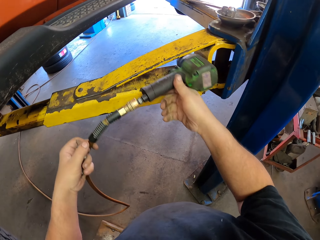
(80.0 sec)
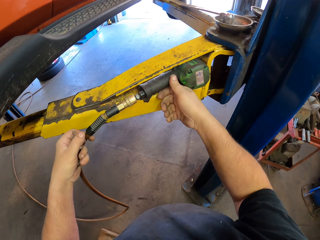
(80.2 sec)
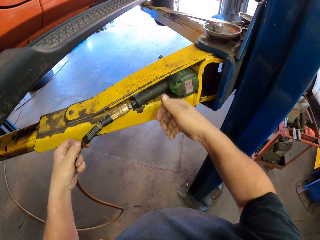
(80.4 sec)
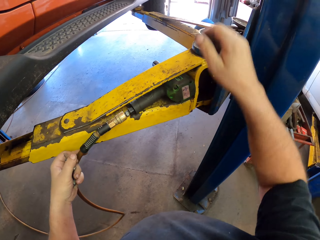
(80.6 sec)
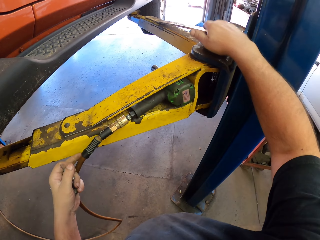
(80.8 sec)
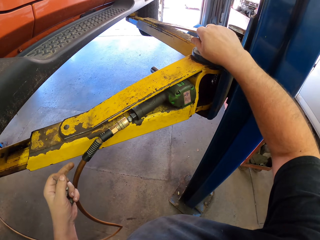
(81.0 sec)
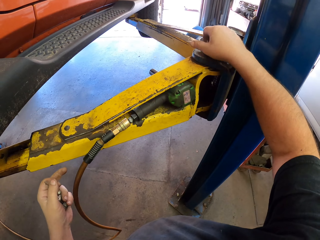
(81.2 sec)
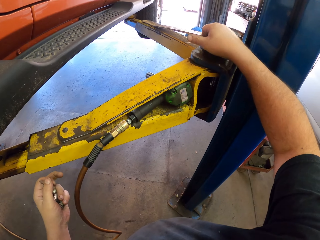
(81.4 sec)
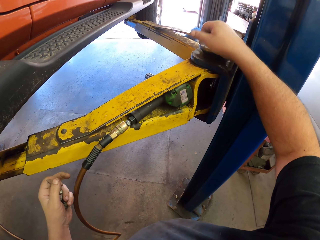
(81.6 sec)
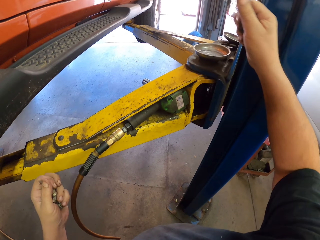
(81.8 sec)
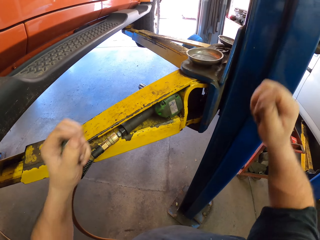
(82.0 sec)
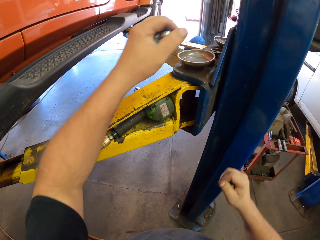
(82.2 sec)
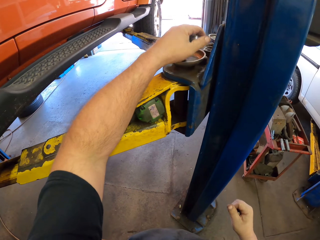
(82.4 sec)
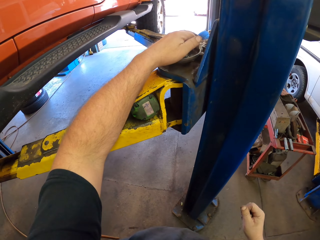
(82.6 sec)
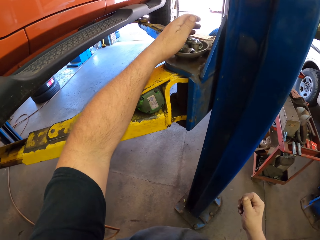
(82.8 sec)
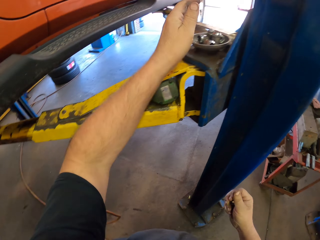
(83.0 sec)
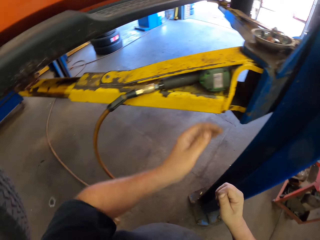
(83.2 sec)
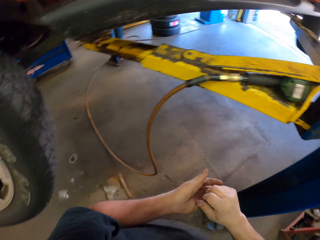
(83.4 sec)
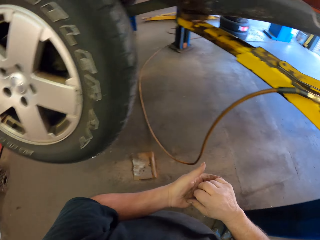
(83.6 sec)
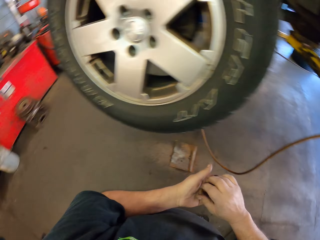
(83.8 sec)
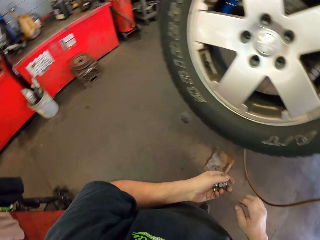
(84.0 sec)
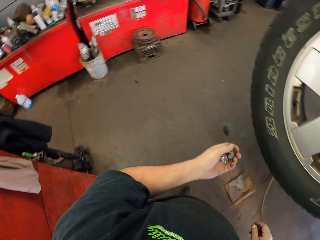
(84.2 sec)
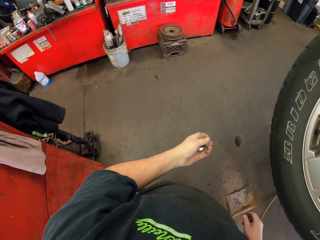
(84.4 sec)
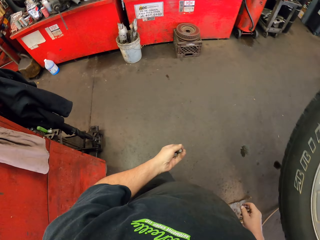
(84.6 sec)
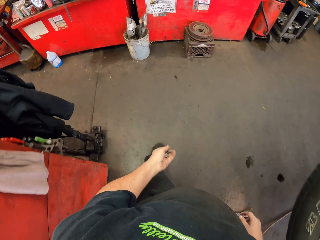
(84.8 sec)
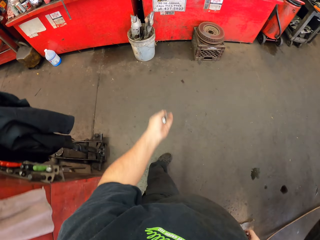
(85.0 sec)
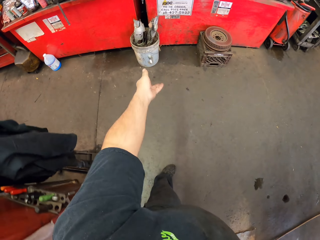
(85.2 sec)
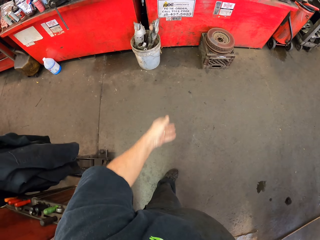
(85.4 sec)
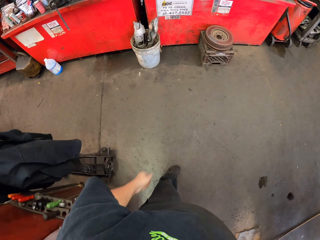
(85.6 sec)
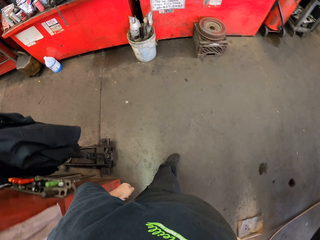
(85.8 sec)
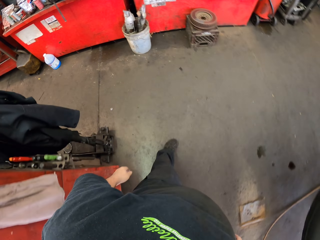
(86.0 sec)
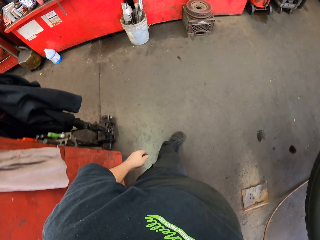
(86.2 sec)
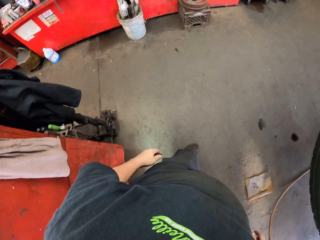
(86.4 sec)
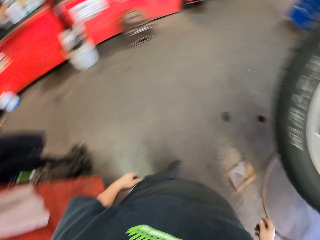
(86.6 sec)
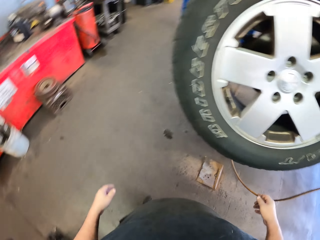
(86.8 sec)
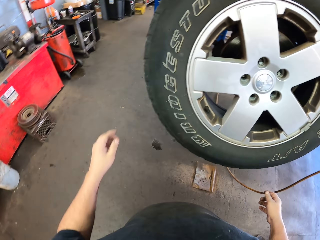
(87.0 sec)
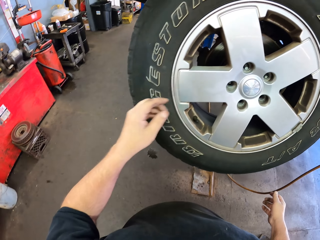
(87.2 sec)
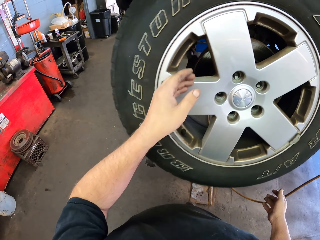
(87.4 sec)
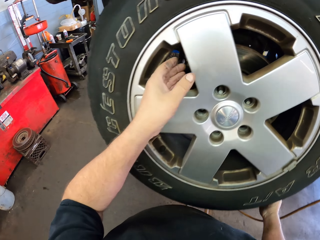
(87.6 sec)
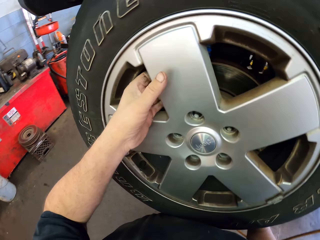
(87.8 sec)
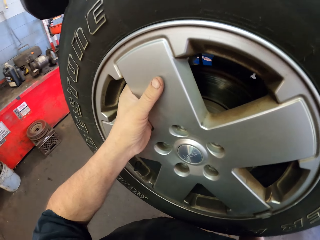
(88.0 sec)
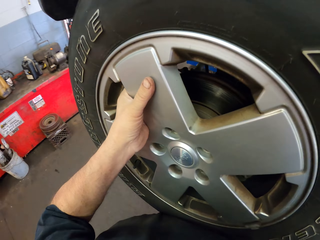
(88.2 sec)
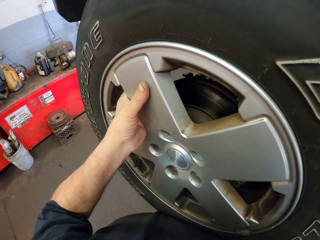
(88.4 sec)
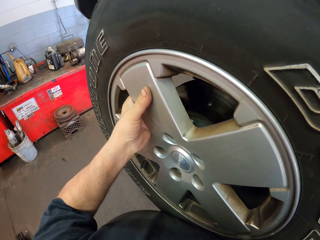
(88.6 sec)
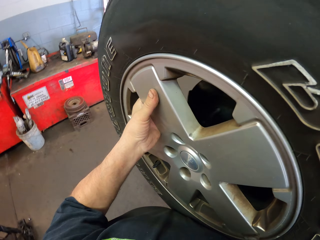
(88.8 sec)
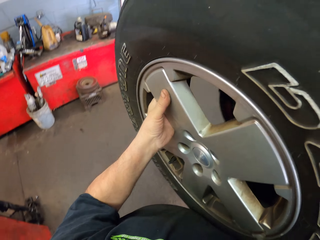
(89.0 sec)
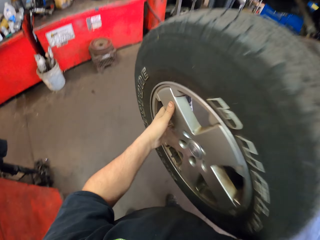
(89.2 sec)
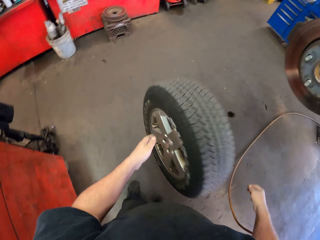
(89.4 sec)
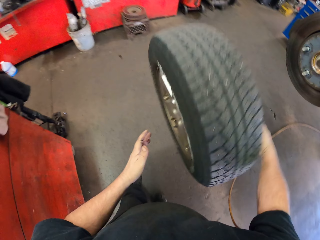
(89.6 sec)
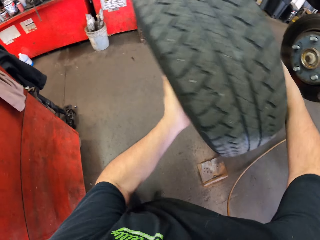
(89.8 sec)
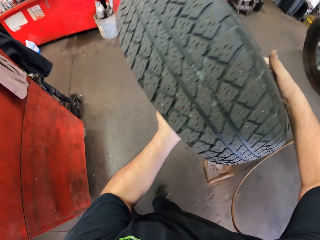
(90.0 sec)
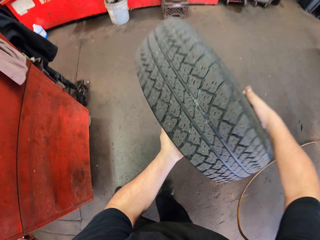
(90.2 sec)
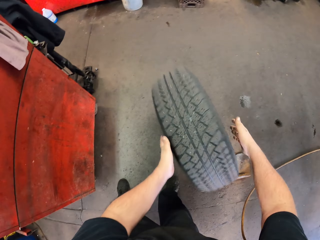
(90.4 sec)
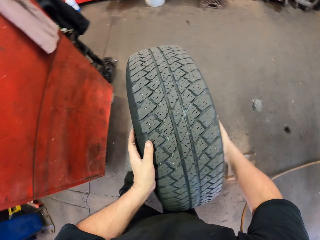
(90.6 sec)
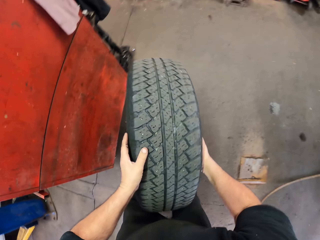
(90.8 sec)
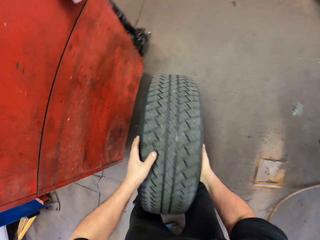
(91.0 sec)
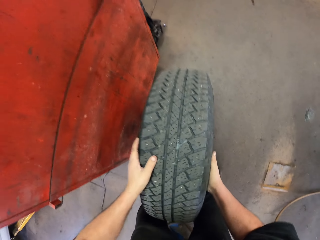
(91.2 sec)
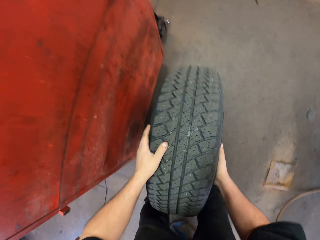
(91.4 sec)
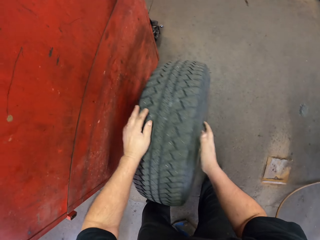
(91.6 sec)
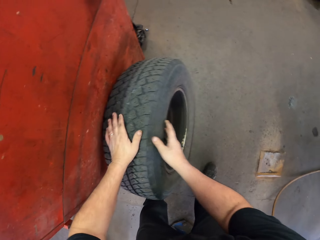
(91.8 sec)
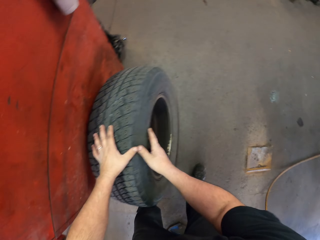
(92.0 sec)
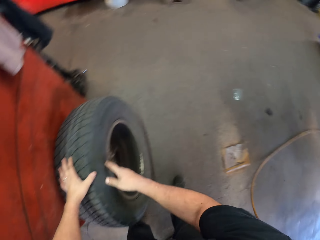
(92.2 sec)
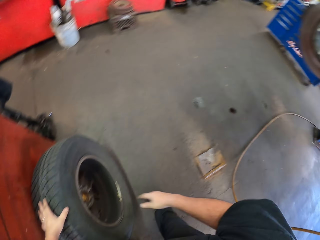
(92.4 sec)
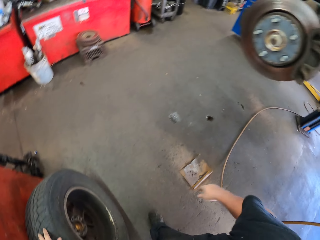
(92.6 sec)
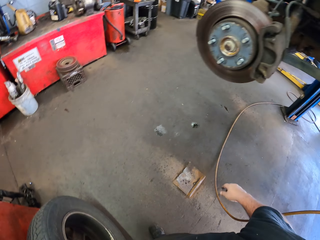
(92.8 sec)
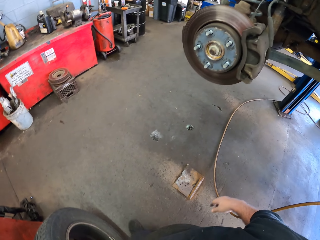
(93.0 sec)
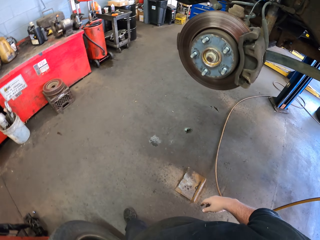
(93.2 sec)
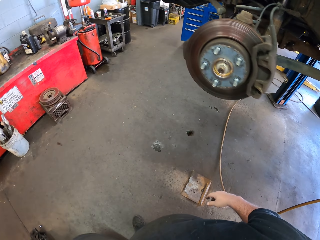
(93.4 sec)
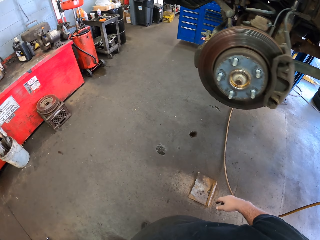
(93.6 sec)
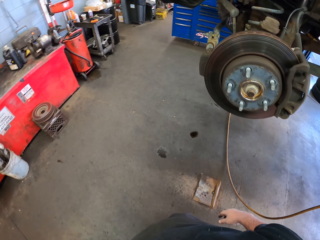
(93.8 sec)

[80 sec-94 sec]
The camera wearer puts the impact wrench on the automotive lift beside the wheel. They collect nuts, put the nuts on the dish, turn around, throw the nuts in the bucket and turn around. They remove the wheel from the truck. They bounce the wheel. They place the wheel on the floor.

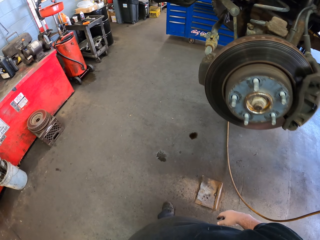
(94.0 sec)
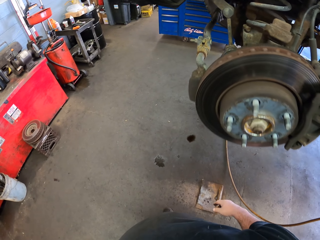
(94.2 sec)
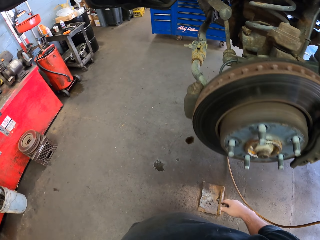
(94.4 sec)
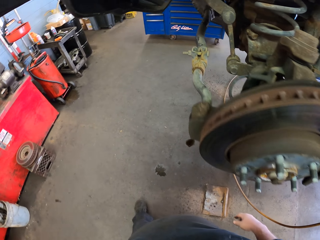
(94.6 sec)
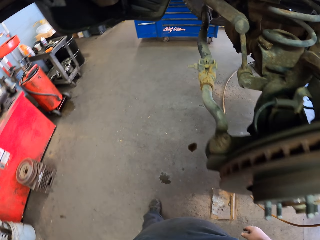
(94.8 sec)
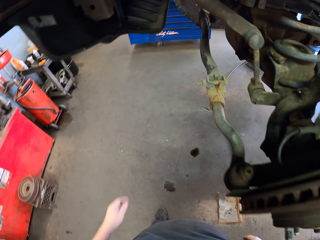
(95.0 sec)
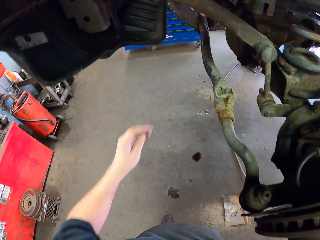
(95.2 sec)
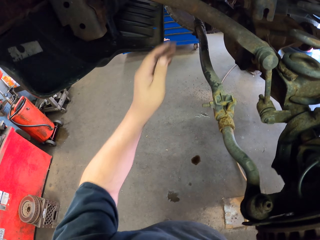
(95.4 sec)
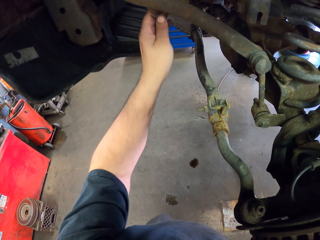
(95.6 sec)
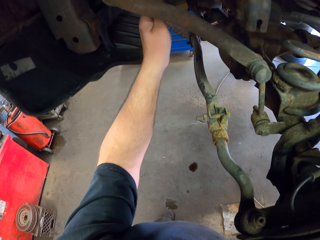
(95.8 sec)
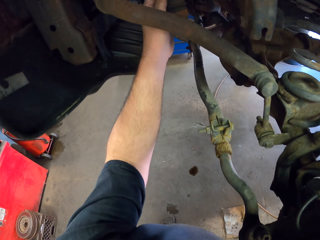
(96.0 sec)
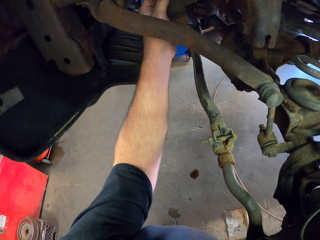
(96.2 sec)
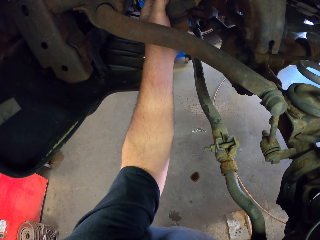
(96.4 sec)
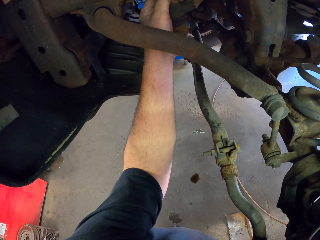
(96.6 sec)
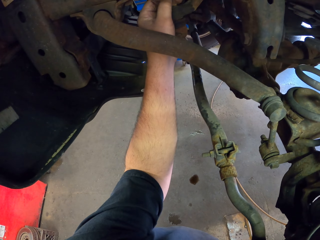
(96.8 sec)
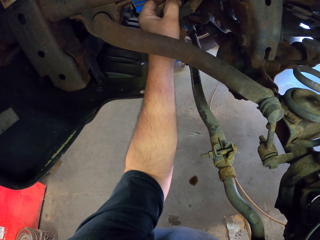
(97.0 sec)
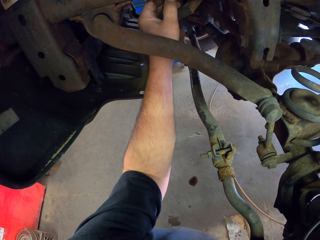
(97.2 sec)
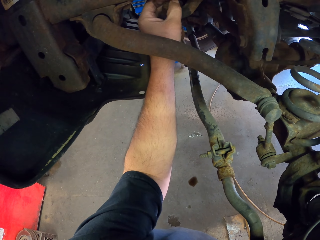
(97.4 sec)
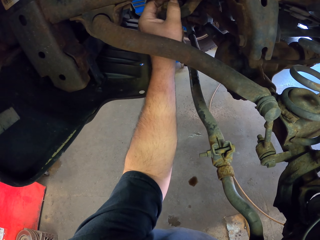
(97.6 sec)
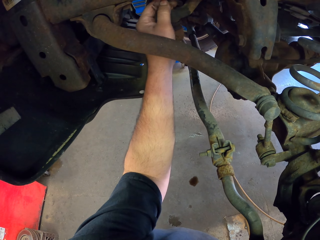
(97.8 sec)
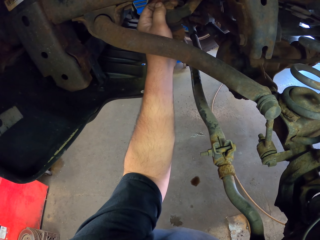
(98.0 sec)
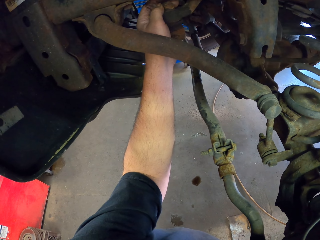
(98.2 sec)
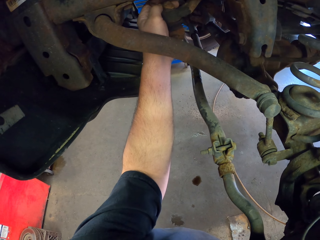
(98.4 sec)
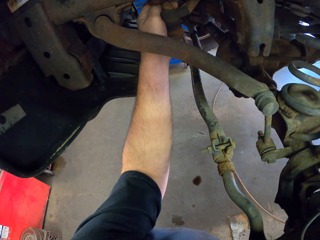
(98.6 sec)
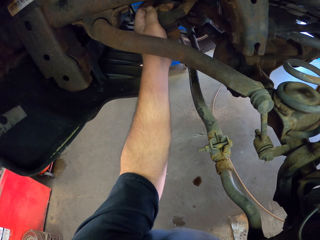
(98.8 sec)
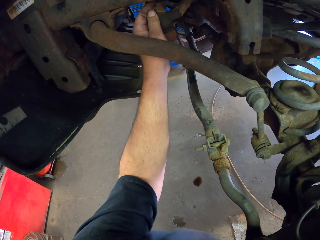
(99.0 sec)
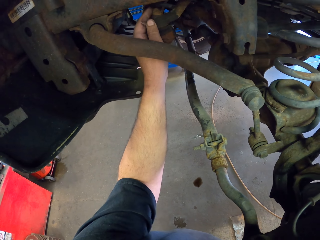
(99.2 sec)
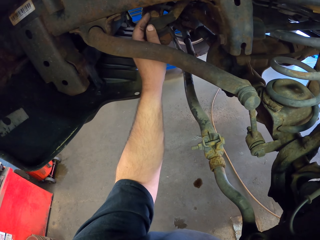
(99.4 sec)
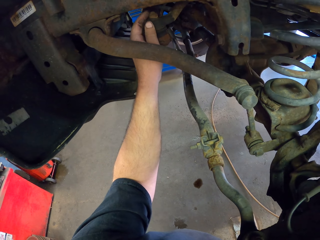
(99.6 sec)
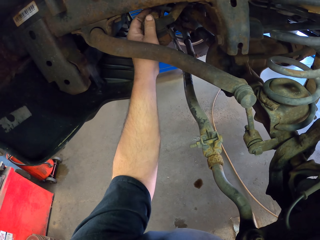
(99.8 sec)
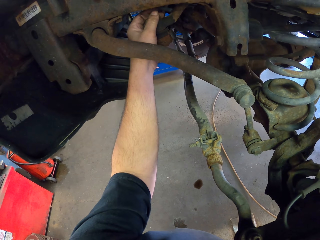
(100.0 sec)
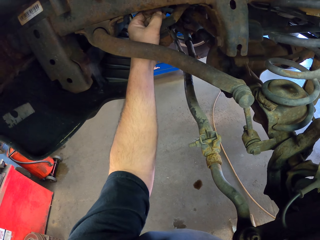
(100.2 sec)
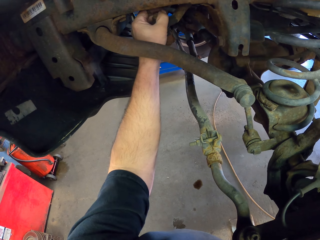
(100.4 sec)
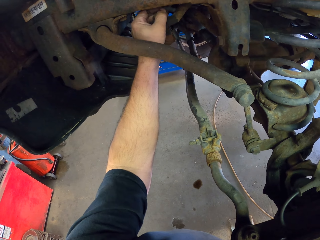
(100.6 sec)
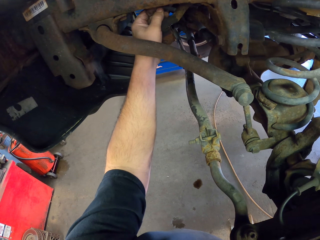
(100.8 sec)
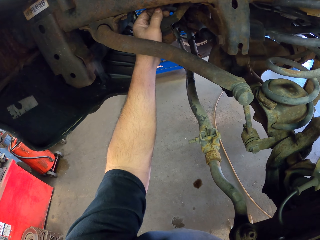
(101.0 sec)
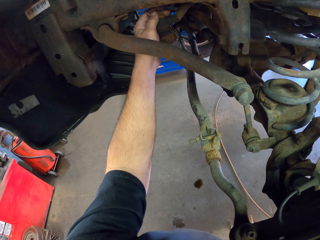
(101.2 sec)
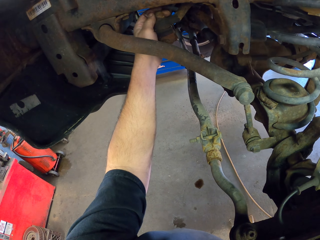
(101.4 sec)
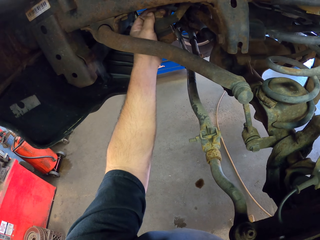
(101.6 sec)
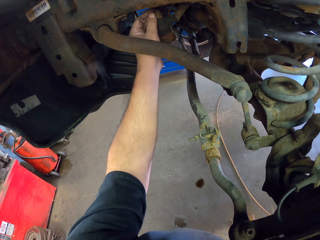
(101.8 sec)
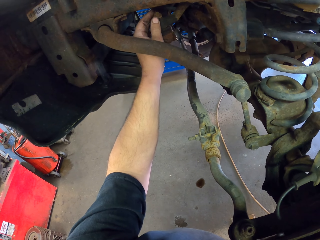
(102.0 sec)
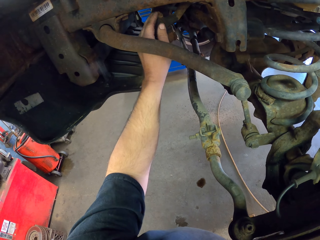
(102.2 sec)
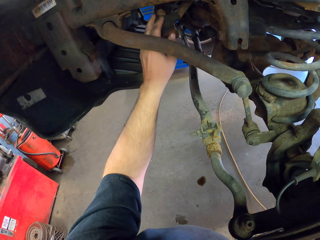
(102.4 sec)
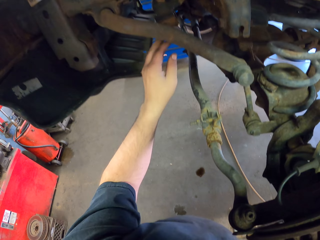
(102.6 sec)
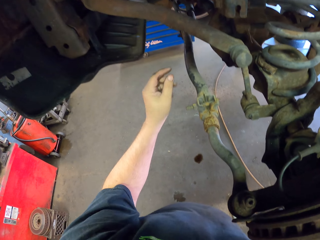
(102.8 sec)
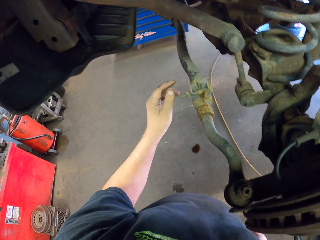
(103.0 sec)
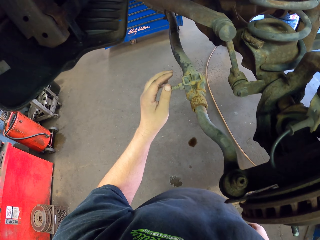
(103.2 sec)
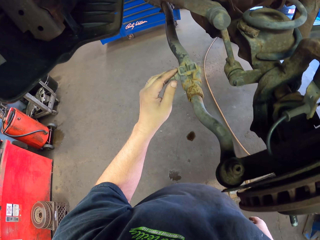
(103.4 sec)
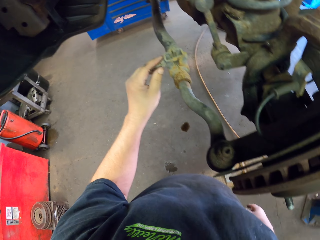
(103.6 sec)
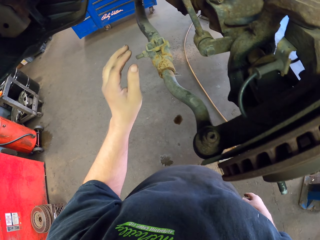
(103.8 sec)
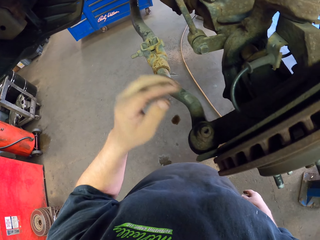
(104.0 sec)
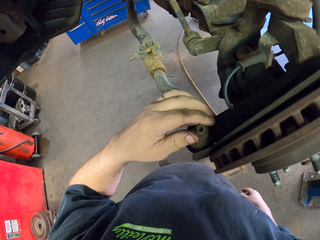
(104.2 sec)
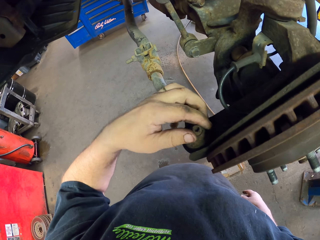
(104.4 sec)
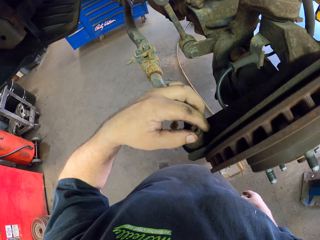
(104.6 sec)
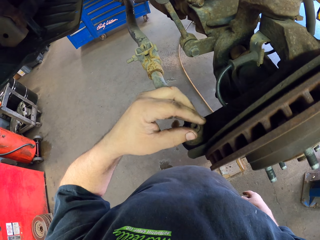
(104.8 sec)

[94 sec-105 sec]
The camera wearer walks in the garage. He puts his hand under the car. He holds the truck. He looks around.
